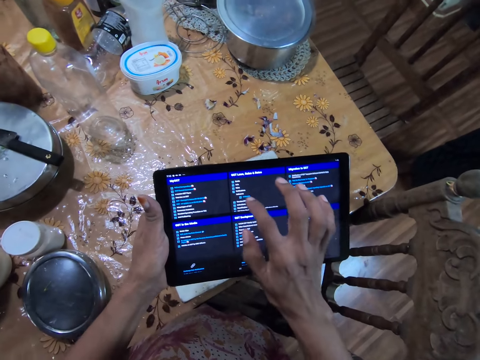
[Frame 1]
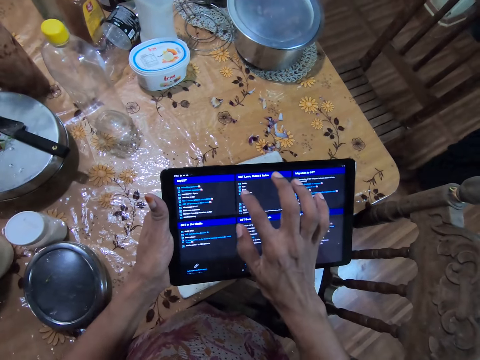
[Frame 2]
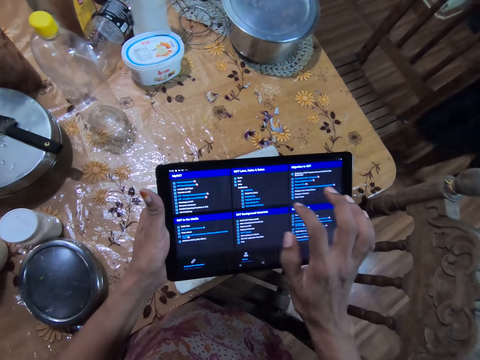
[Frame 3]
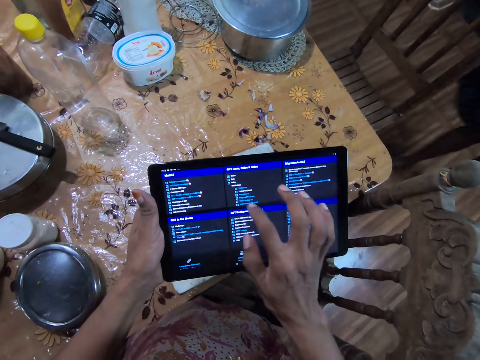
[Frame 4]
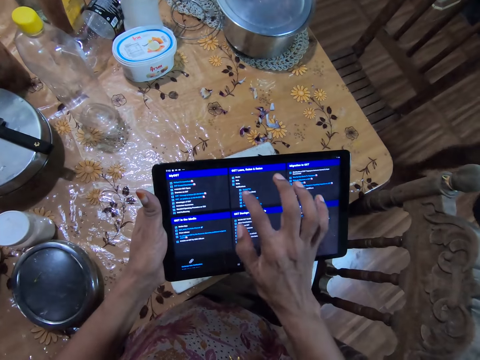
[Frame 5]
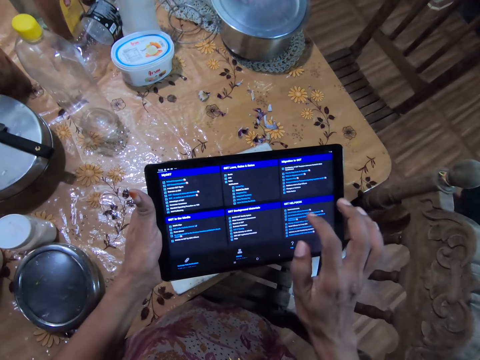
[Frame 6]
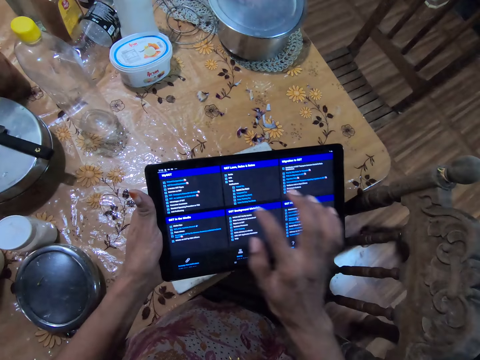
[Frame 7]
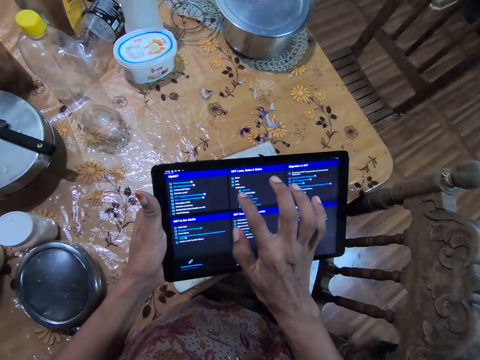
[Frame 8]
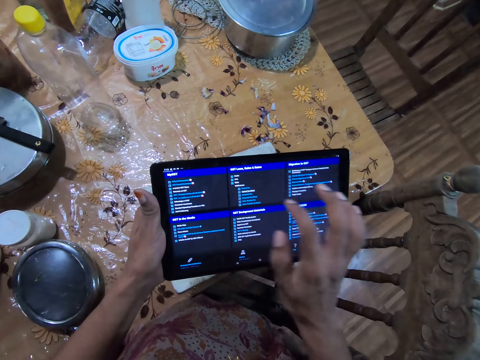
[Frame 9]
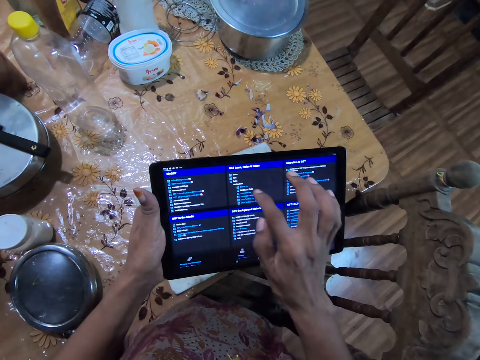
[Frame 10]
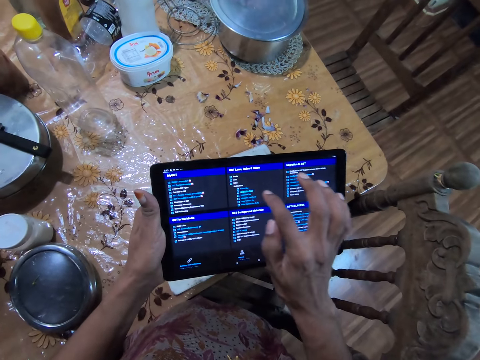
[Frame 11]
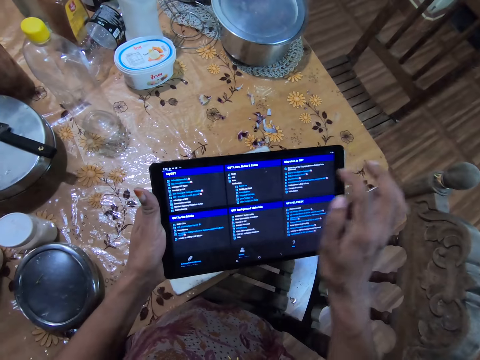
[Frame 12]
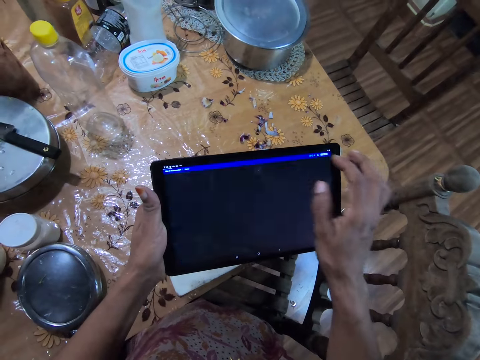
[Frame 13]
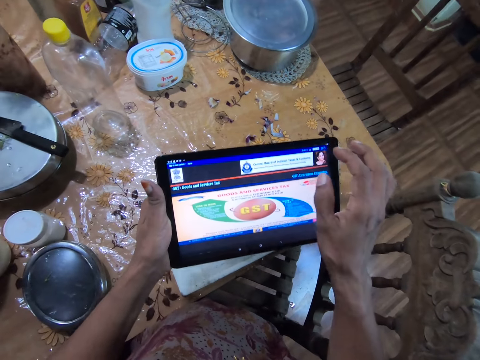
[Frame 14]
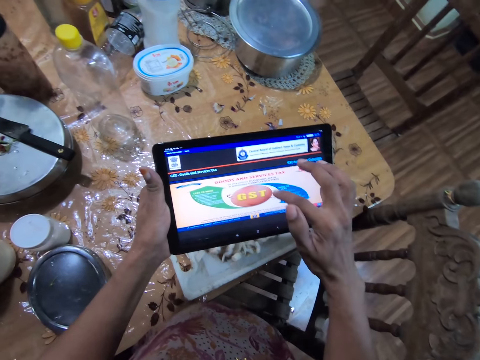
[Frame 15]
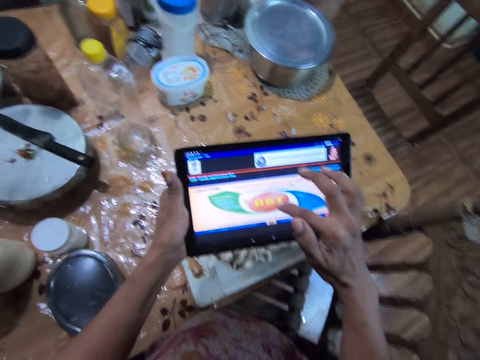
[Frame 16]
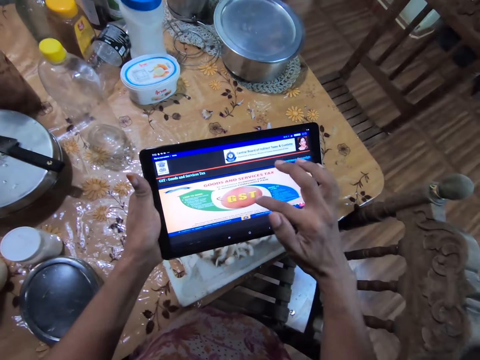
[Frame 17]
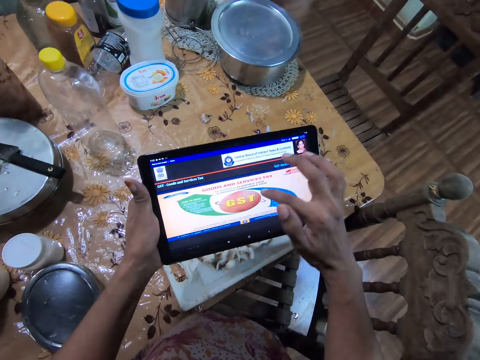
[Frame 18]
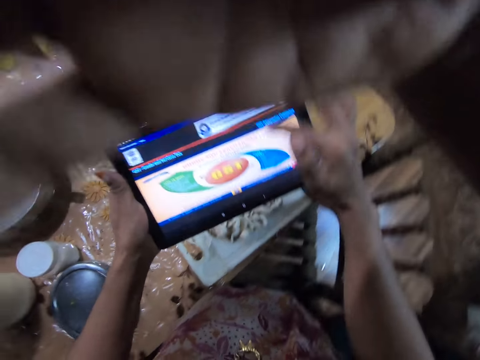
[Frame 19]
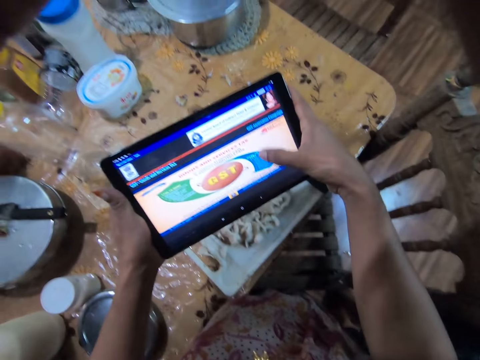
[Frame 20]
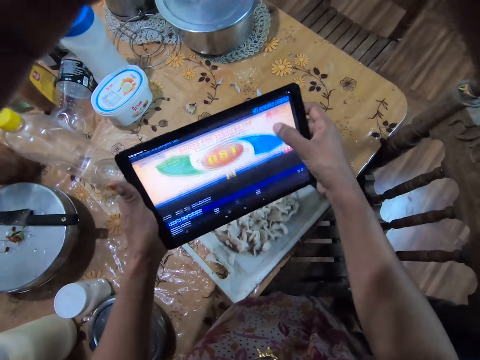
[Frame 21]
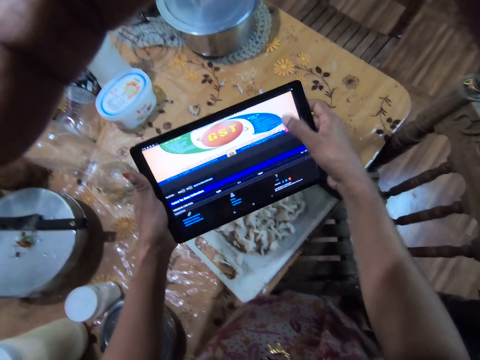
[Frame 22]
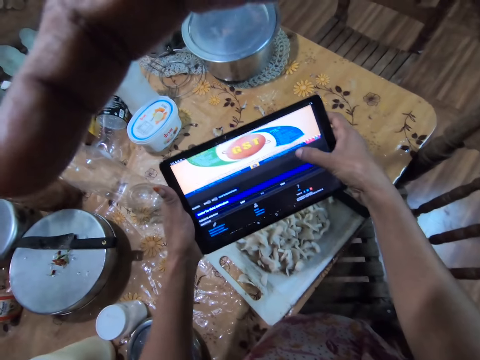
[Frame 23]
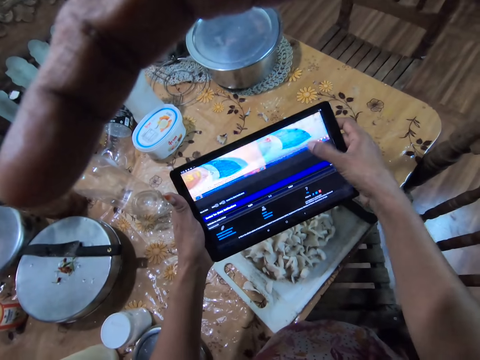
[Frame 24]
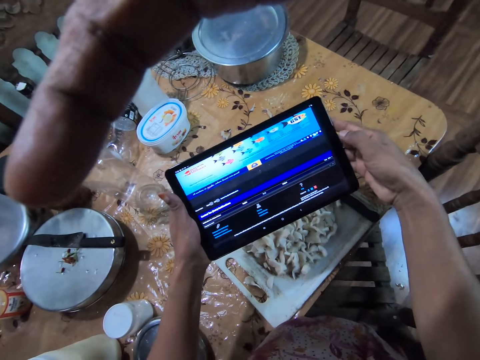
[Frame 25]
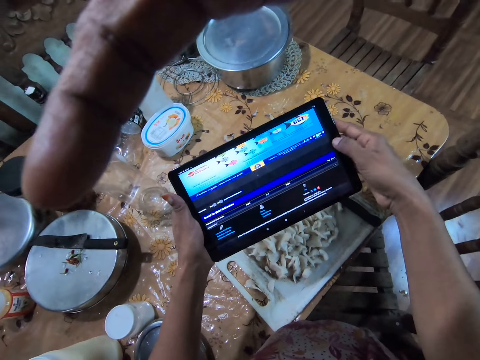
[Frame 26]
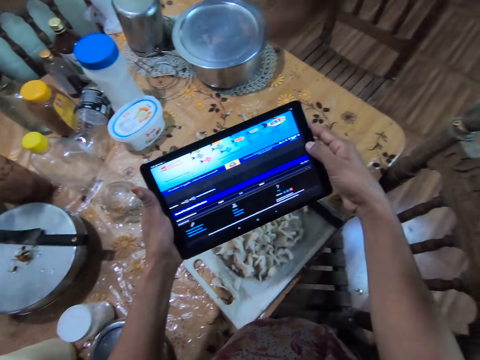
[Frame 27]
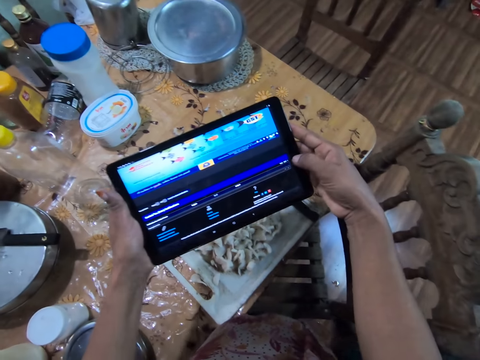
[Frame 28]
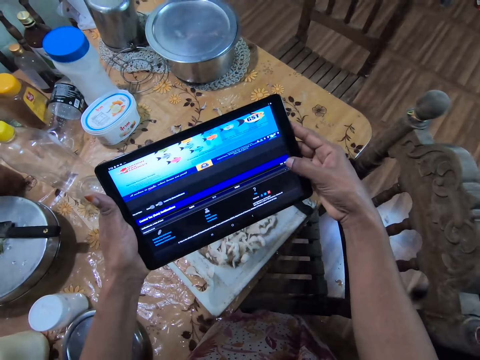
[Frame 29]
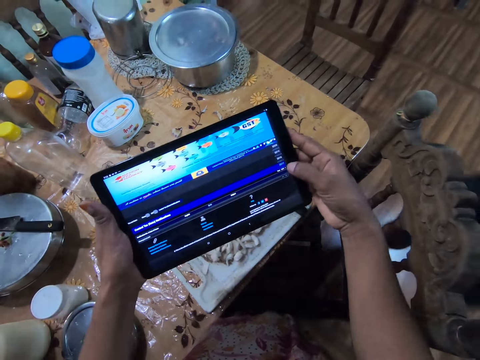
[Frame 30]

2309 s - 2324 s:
A man adjusts a camera. The camera wearer scrolls a phone.

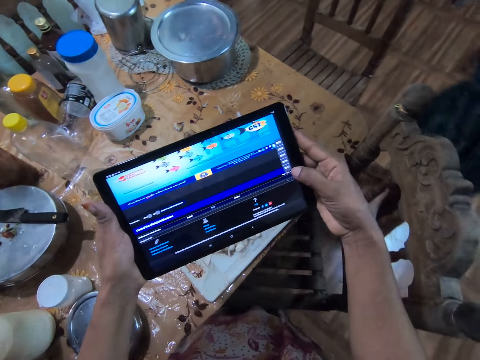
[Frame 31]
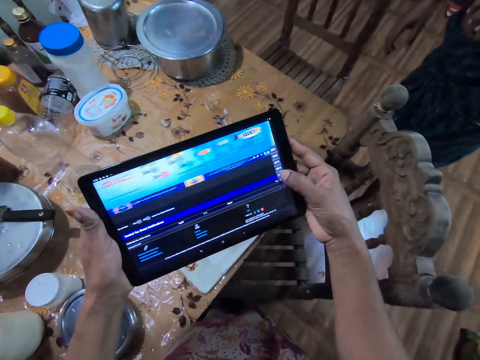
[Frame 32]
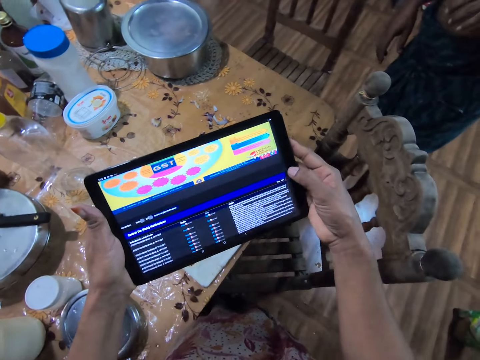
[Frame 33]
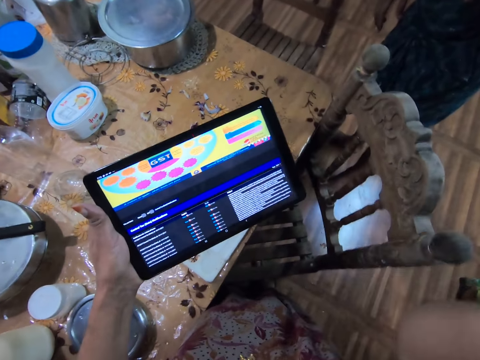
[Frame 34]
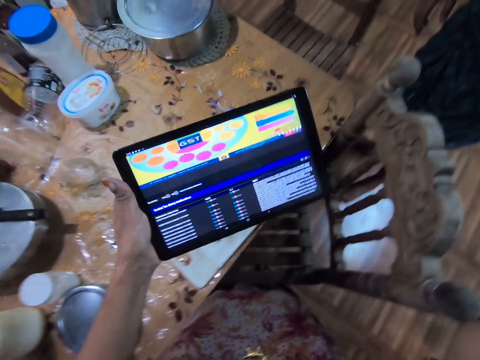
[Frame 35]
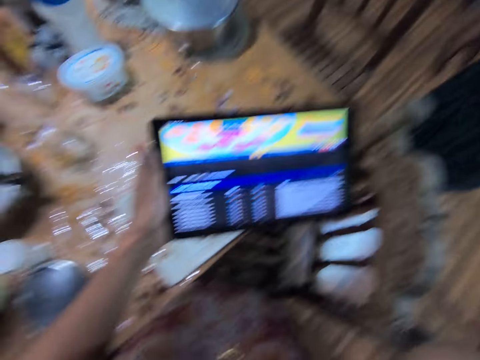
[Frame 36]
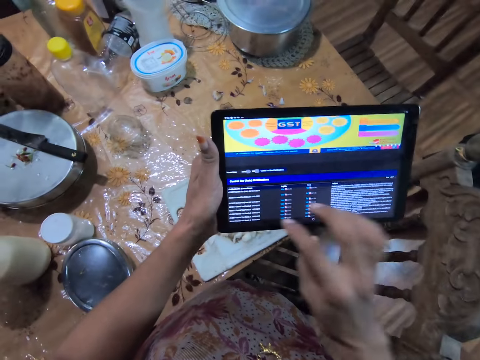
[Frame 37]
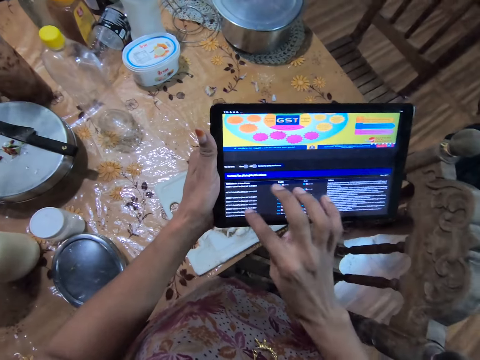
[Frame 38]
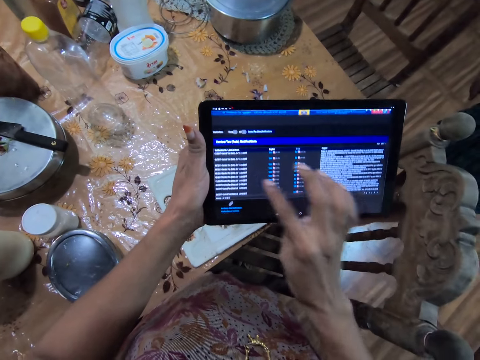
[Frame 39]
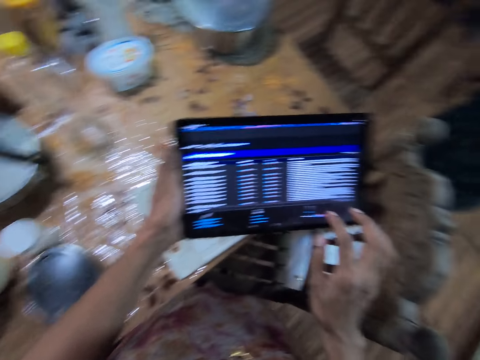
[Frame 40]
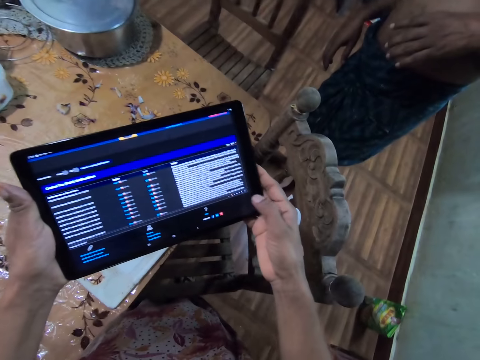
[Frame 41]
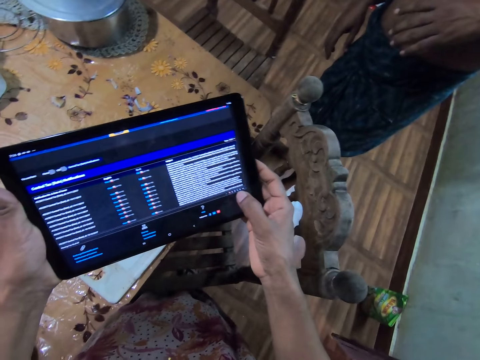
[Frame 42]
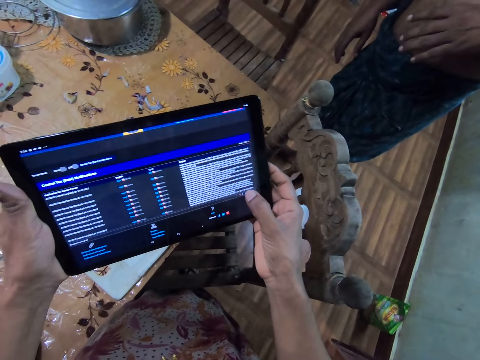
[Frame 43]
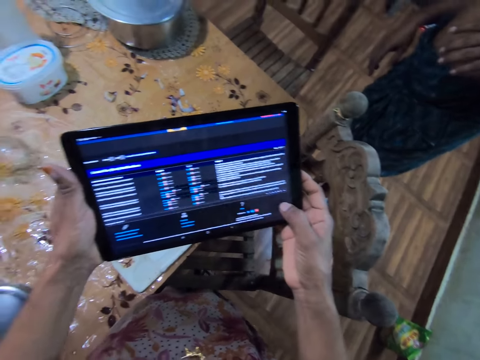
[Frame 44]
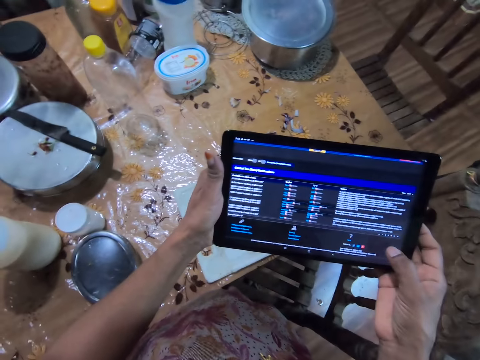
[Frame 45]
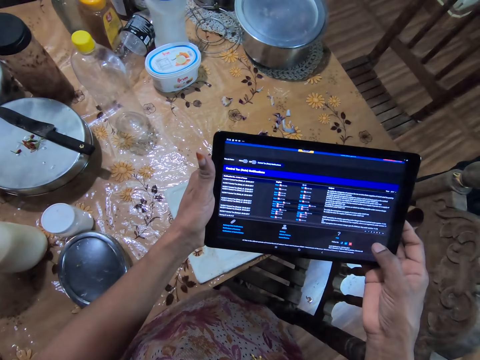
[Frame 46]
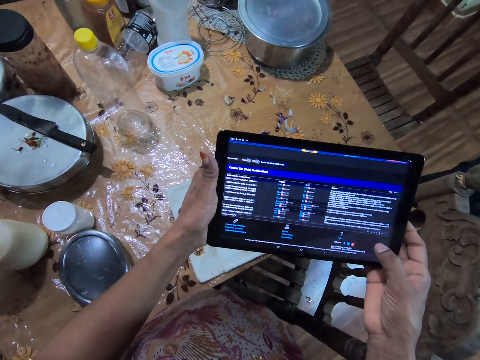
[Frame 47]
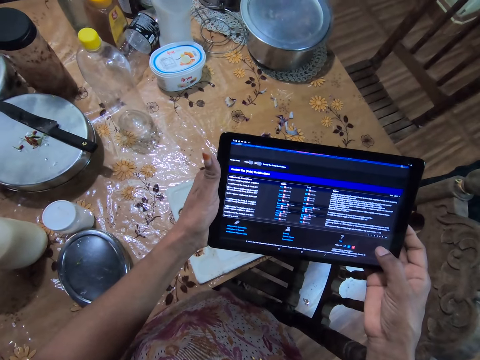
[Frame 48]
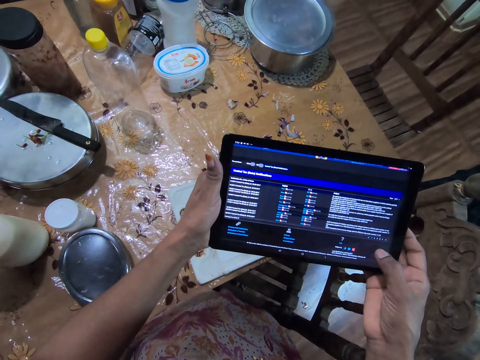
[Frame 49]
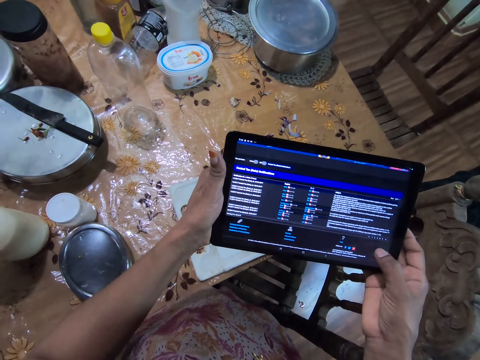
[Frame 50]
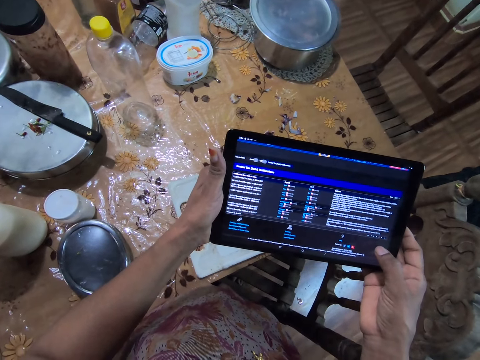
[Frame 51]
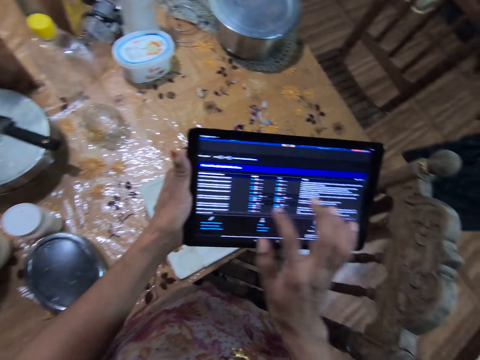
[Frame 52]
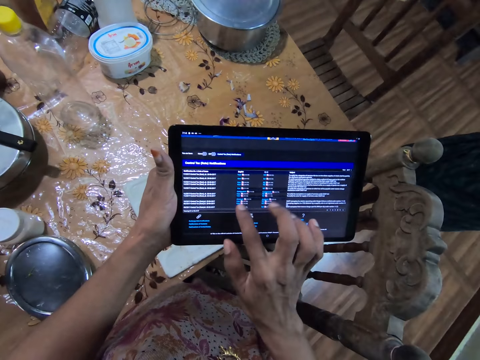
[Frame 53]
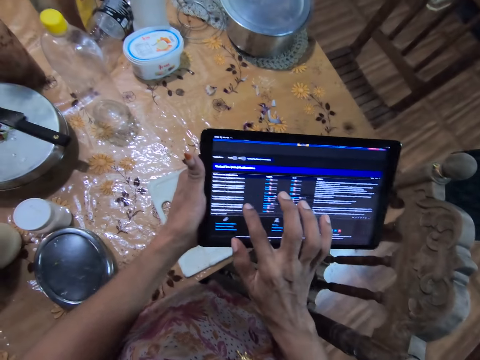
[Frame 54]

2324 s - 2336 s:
The camera wearer stares at a phone. They scroll the phone. They stare at the phone.
